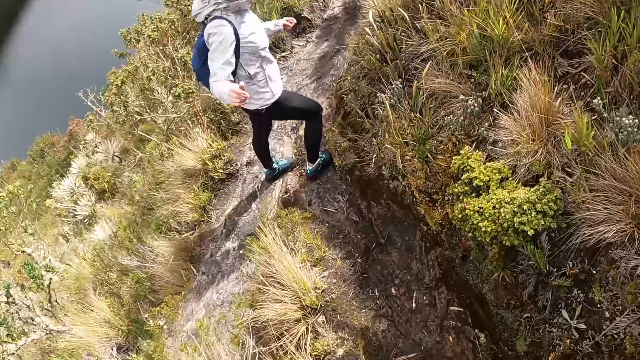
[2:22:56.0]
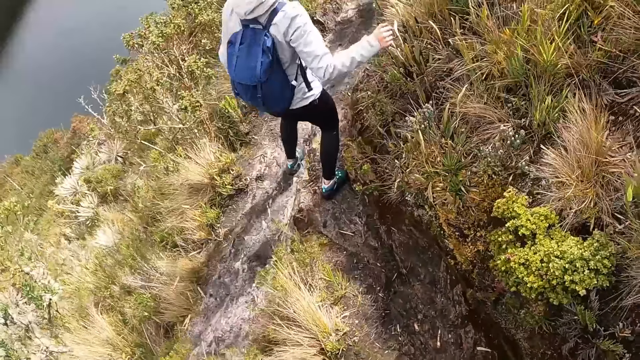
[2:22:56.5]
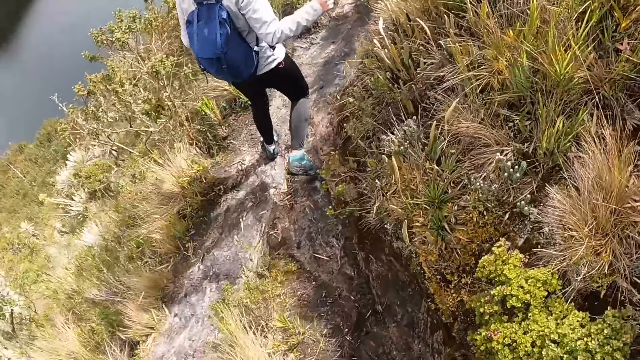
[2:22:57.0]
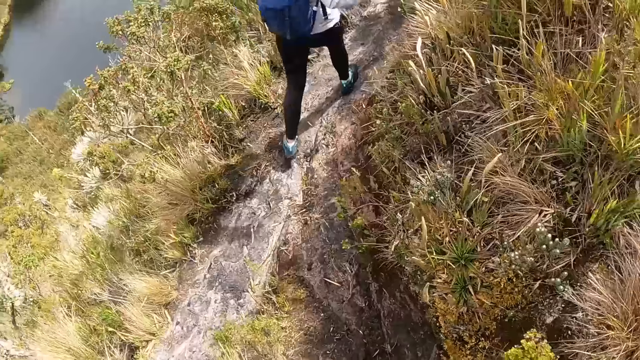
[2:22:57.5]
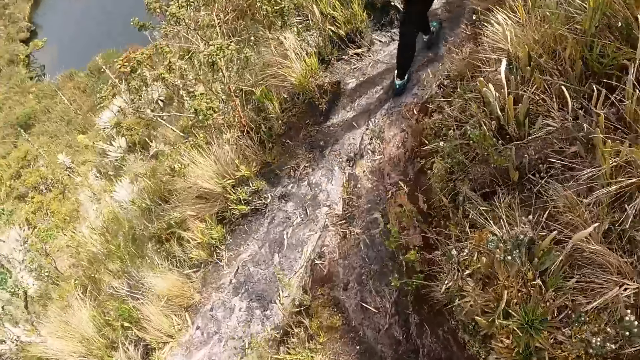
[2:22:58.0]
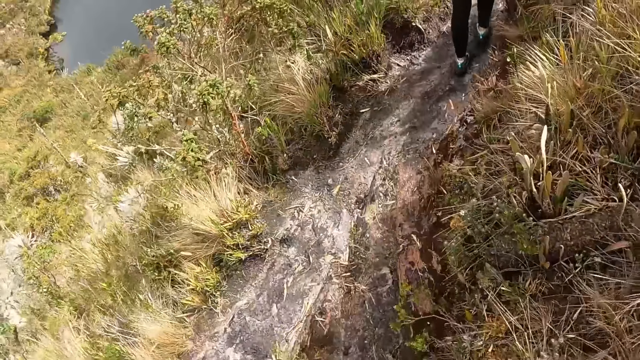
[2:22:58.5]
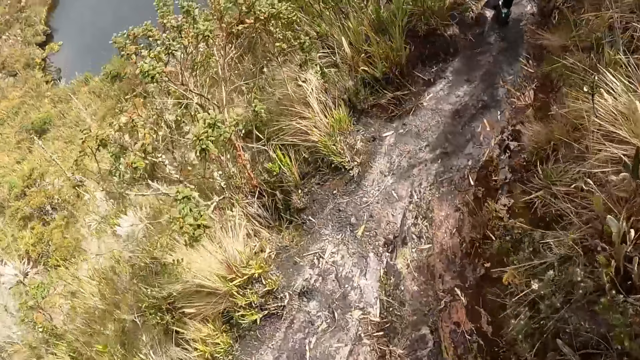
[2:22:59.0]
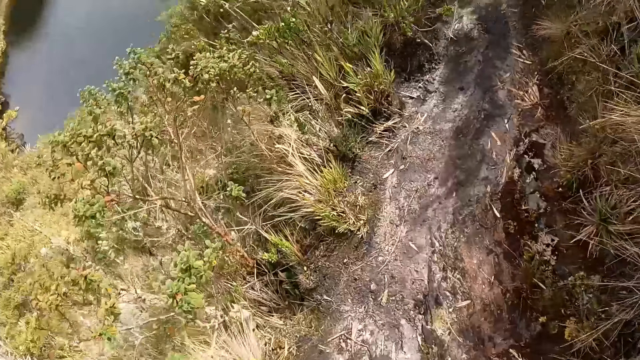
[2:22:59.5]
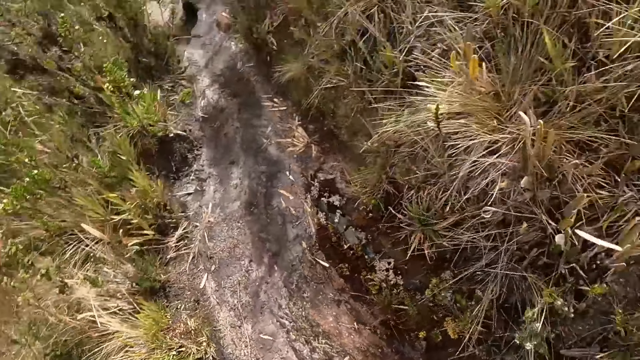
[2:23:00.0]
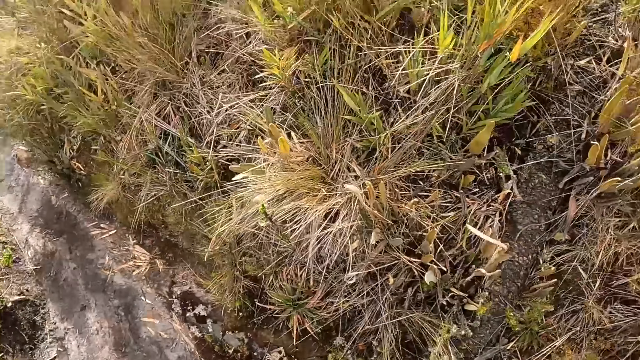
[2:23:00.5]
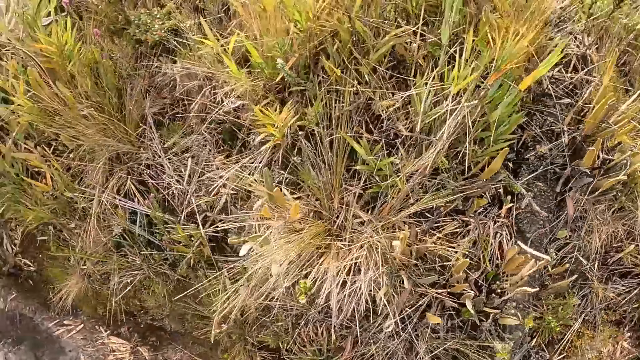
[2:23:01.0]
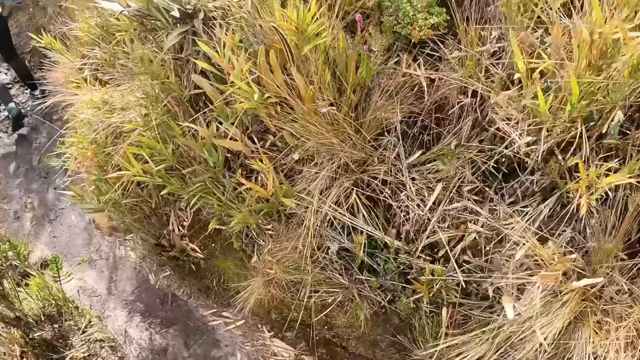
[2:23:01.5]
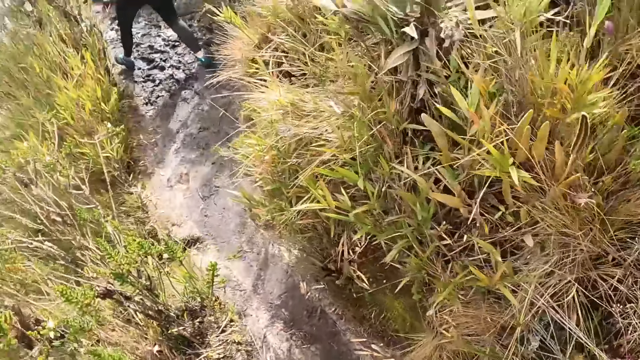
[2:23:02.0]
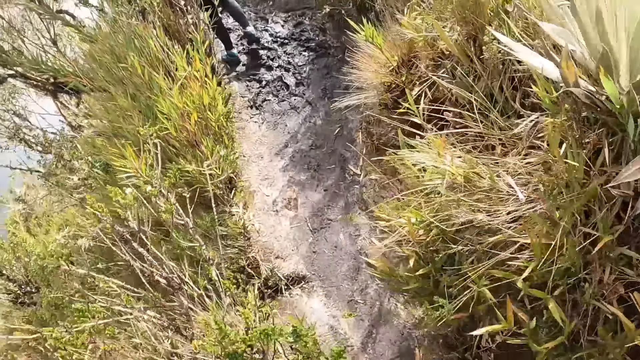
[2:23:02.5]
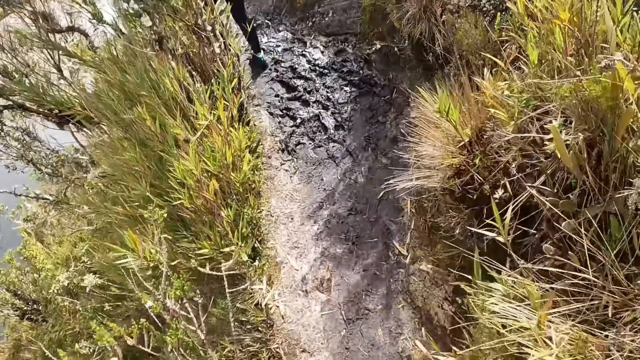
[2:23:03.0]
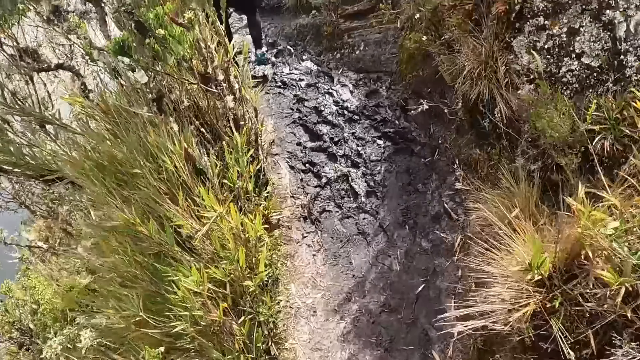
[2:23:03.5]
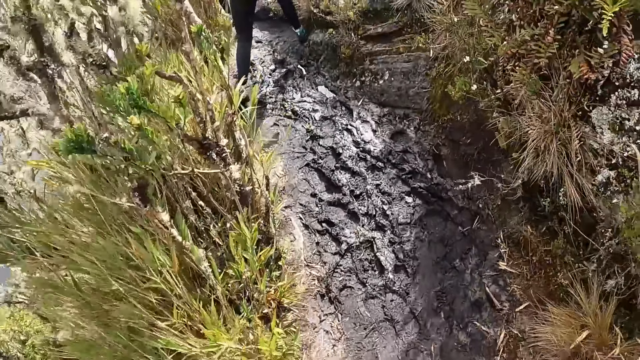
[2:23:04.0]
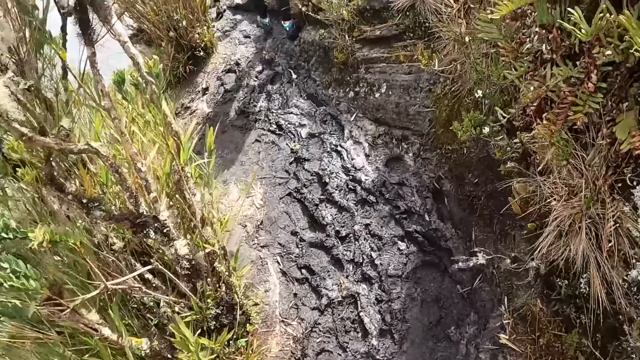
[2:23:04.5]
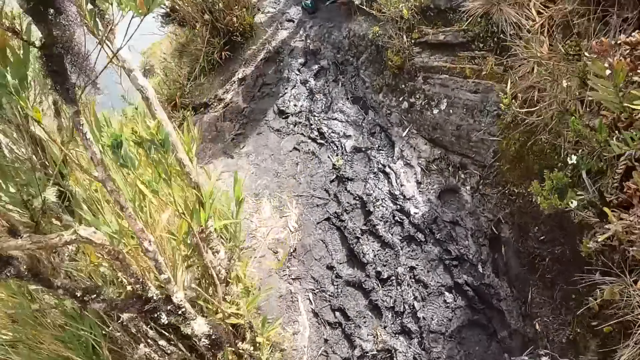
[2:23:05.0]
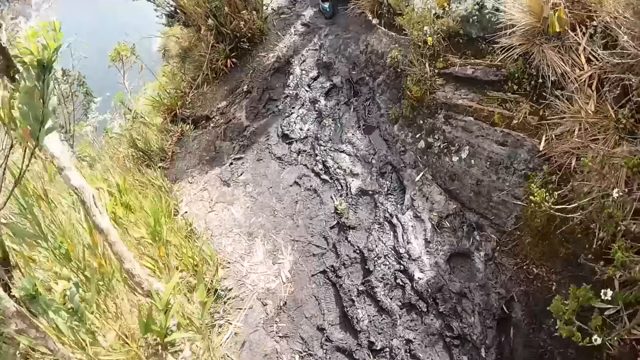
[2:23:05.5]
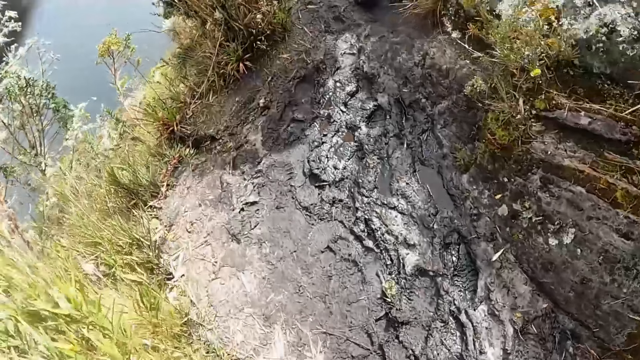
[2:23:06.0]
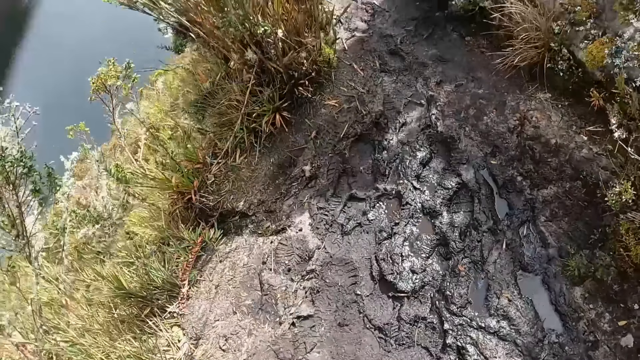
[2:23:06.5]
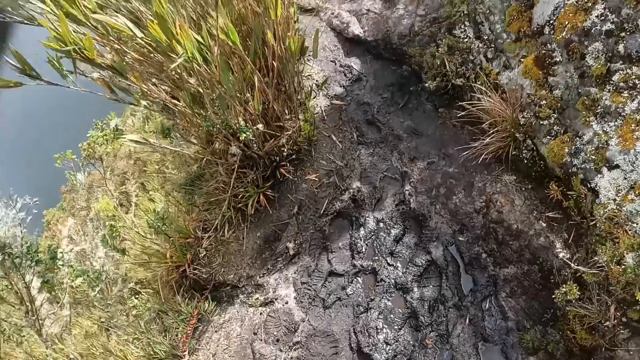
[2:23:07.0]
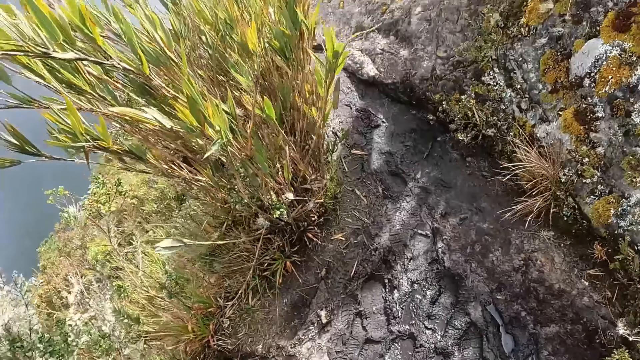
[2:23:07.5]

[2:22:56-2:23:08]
A woman walks on the path. The camera wearer walks on the path.

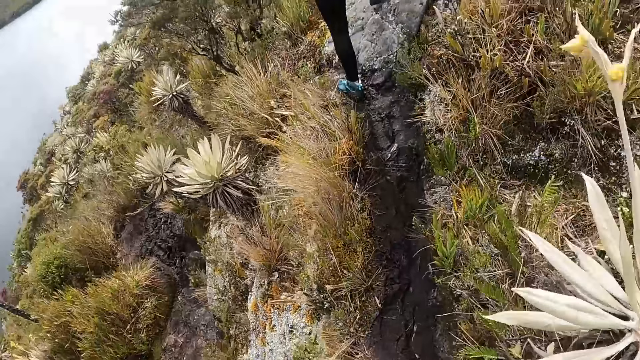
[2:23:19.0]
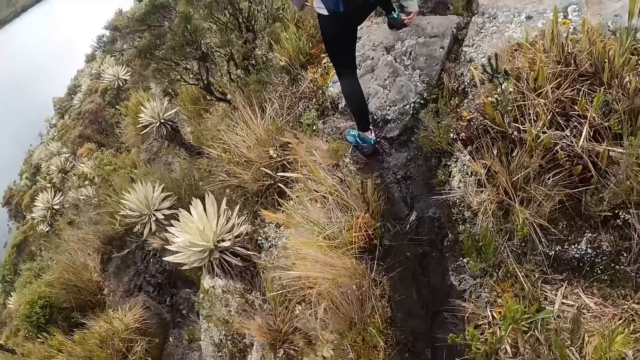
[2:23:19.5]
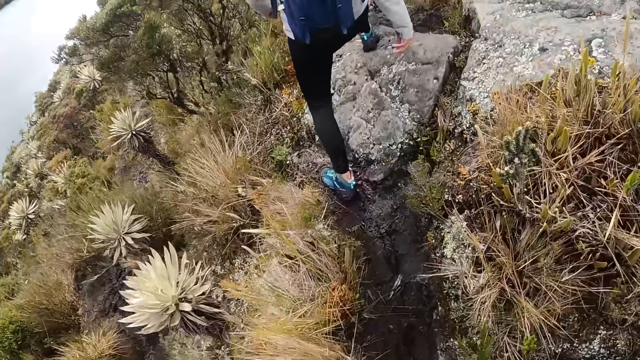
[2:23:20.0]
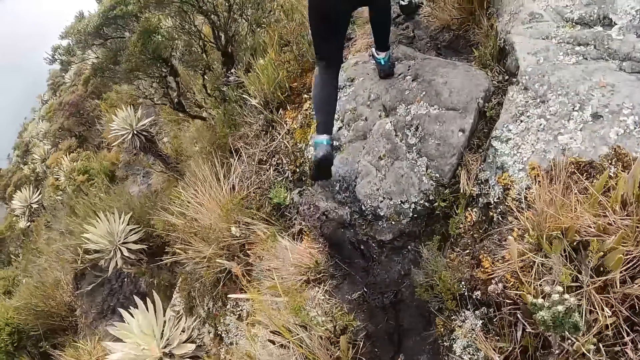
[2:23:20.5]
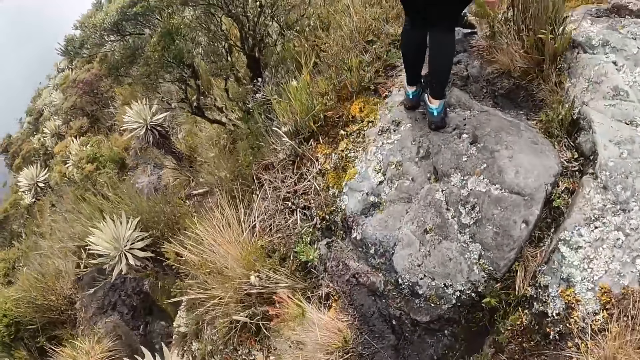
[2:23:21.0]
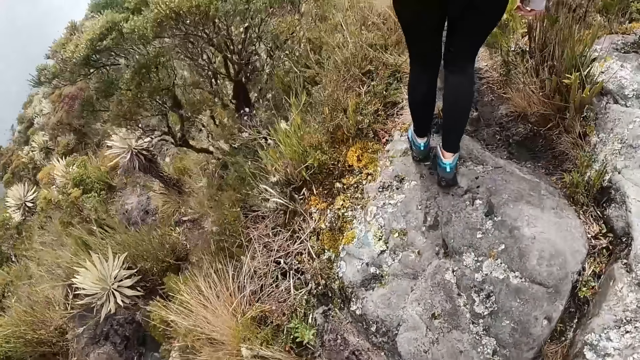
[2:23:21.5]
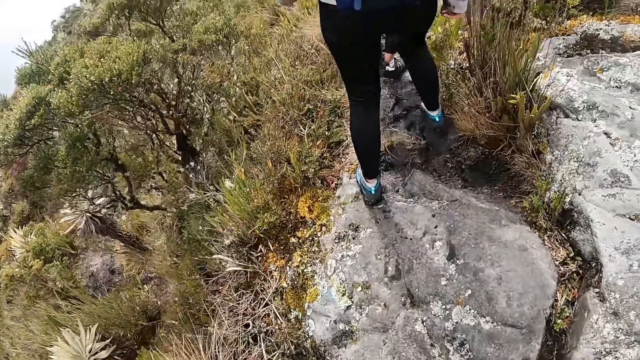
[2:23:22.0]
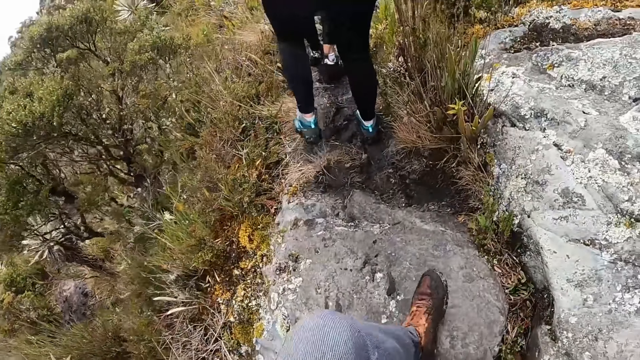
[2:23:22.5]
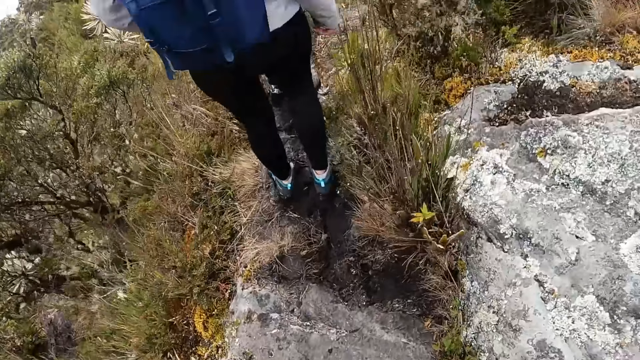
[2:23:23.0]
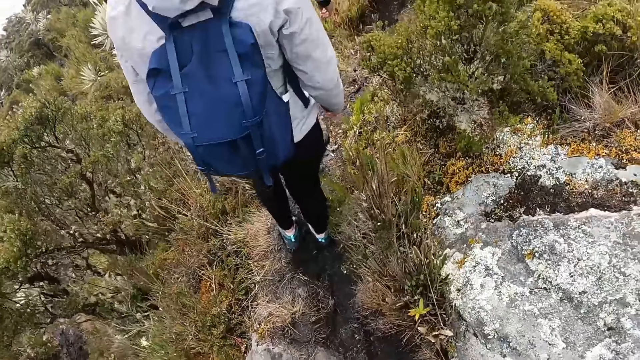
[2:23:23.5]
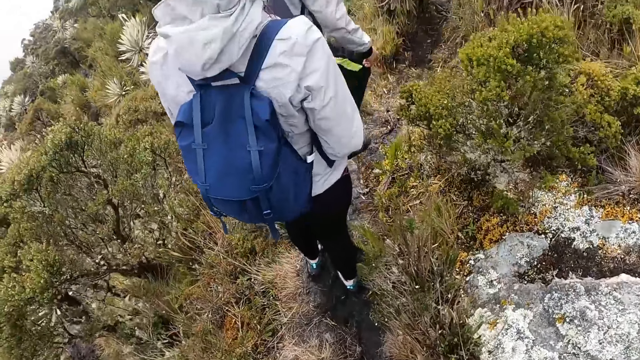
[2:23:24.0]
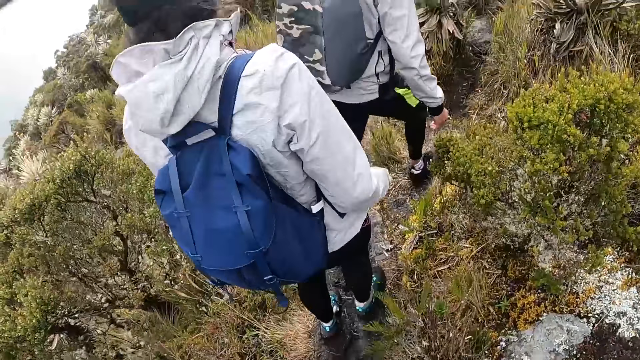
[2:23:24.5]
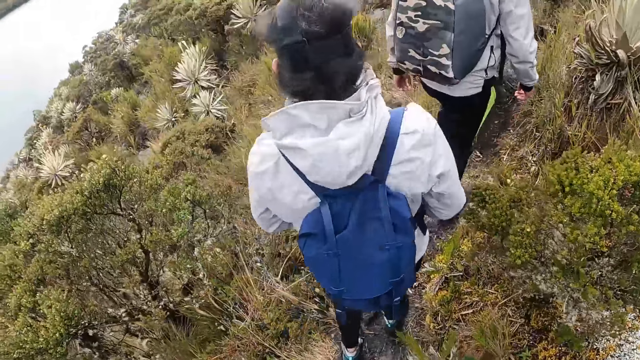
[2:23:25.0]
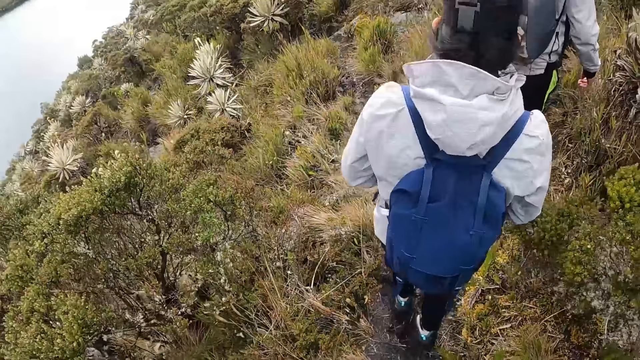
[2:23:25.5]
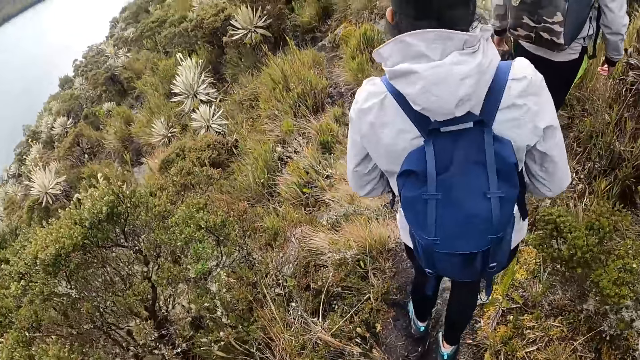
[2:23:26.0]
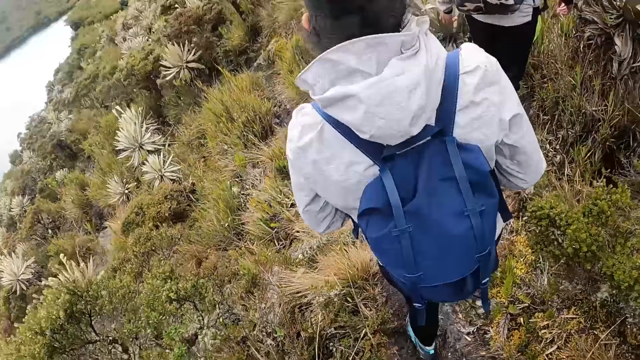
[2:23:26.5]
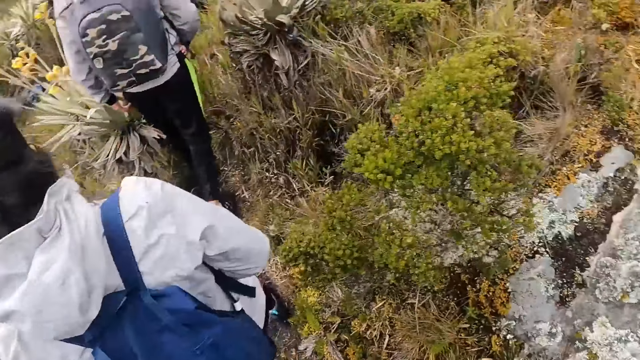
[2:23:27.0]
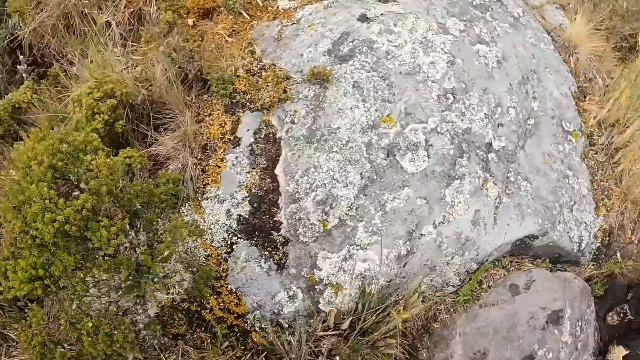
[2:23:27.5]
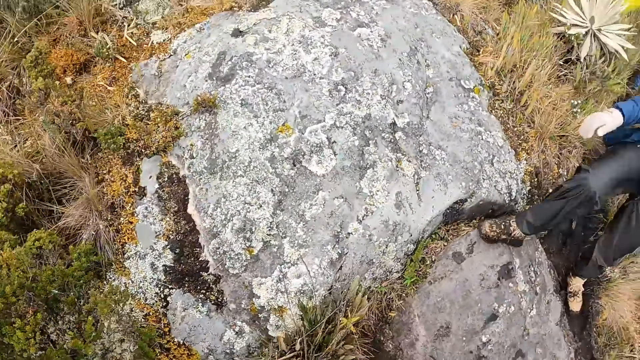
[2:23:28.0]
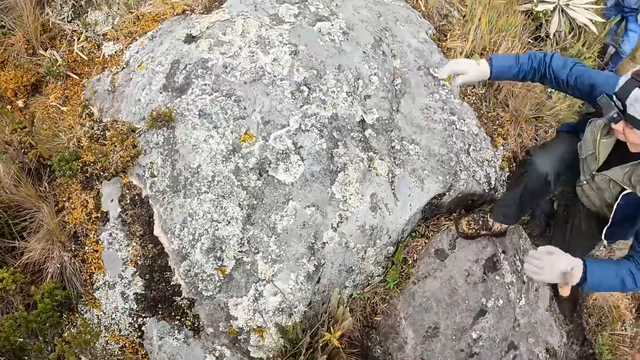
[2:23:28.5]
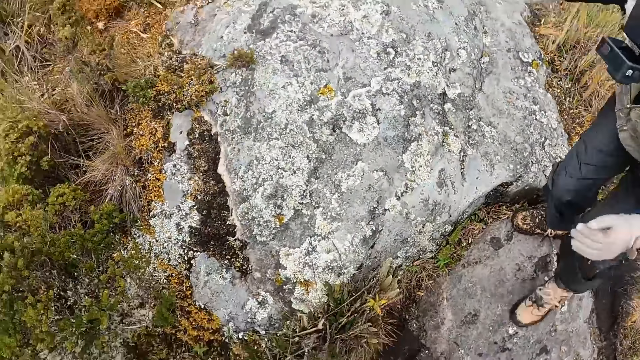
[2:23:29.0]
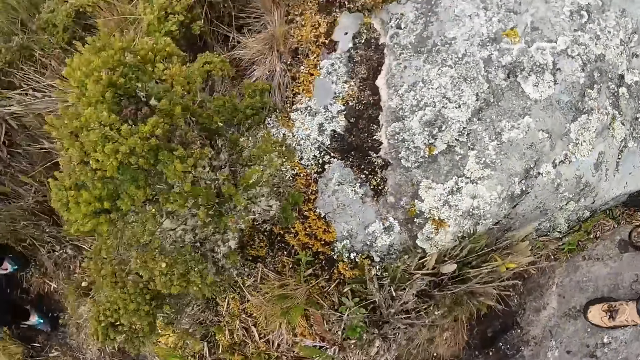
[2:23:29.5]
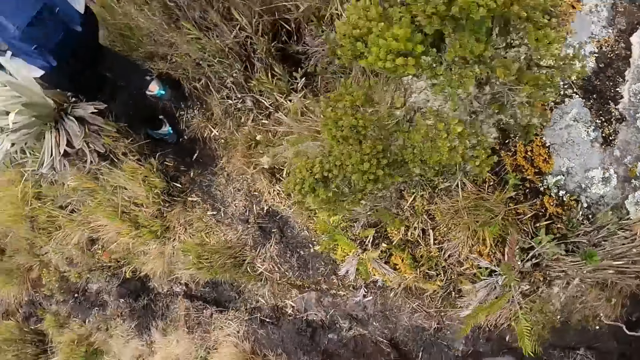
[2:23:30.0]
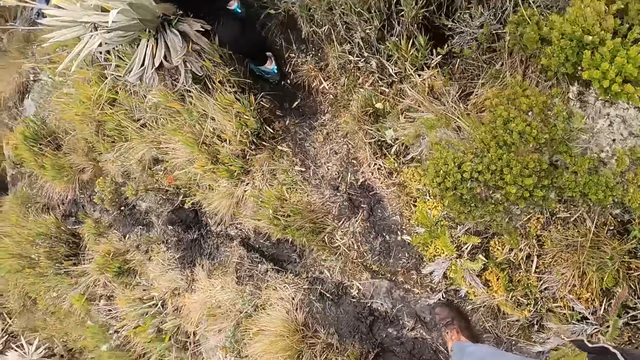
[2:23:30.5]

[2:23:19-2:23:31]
The woman climbs a rock and hikes on the path. The camera wearer climbs the rock and hikes on the path. Another woman climbs on top of the rock.
